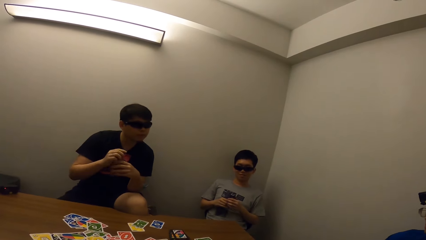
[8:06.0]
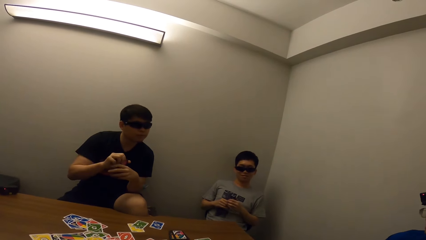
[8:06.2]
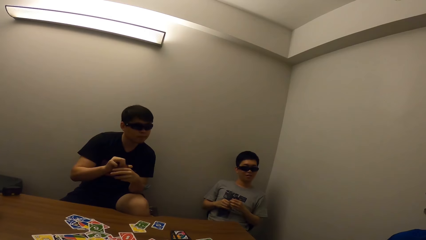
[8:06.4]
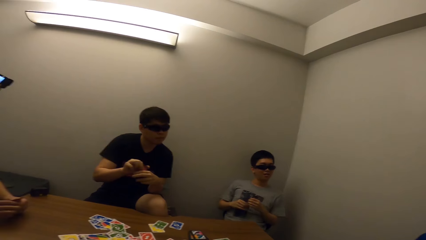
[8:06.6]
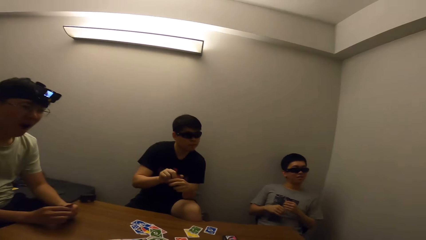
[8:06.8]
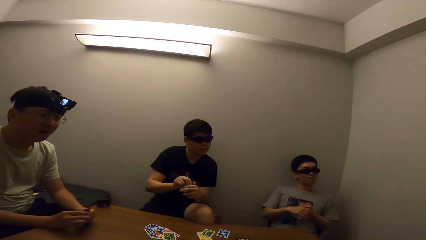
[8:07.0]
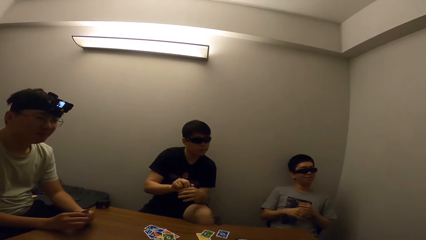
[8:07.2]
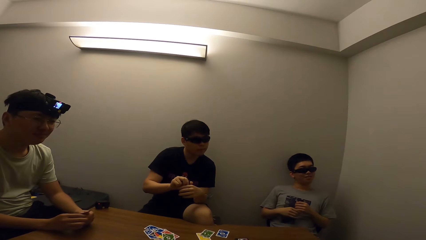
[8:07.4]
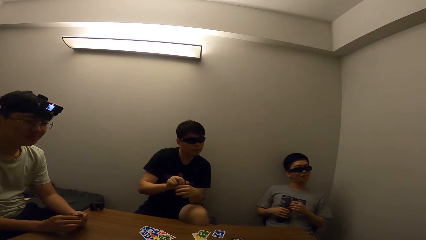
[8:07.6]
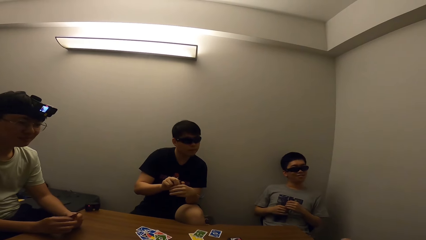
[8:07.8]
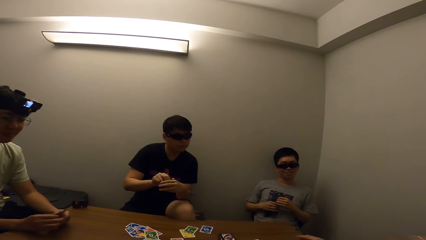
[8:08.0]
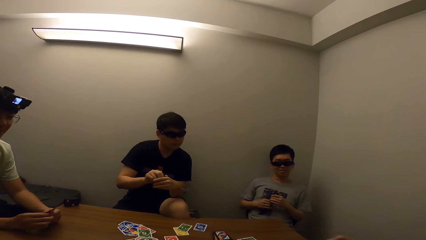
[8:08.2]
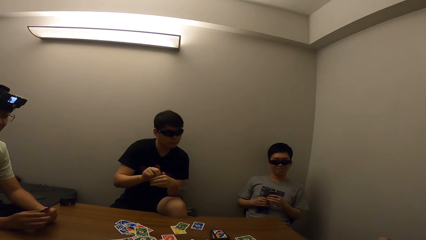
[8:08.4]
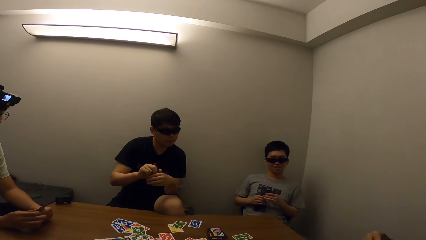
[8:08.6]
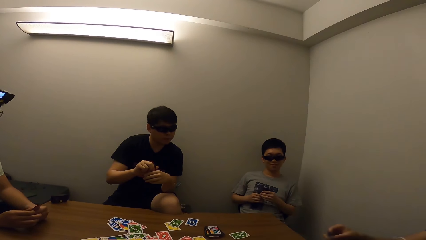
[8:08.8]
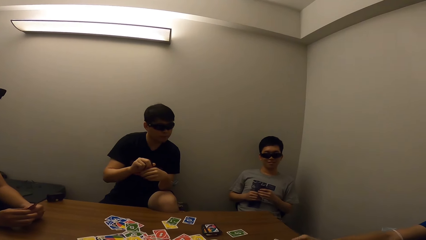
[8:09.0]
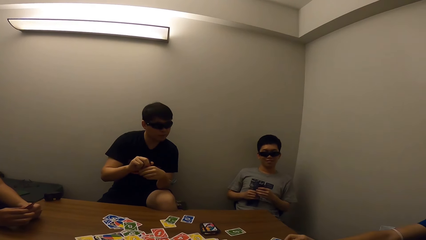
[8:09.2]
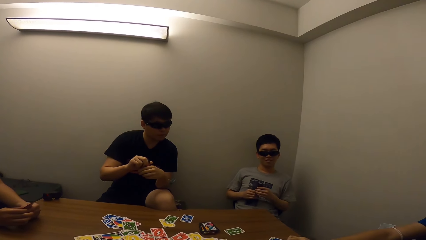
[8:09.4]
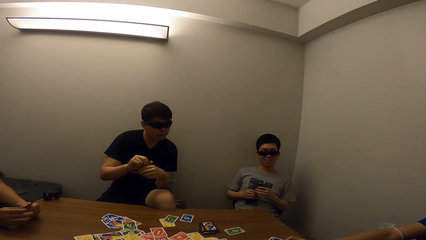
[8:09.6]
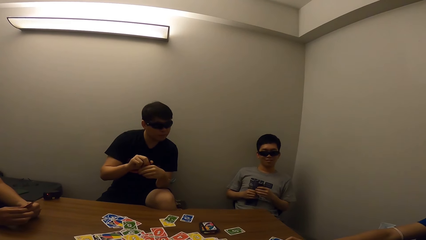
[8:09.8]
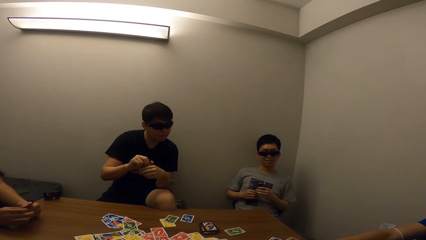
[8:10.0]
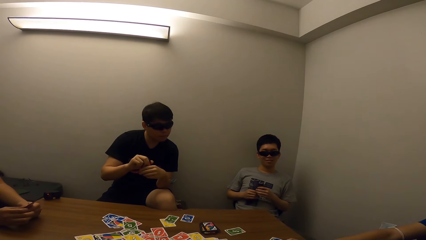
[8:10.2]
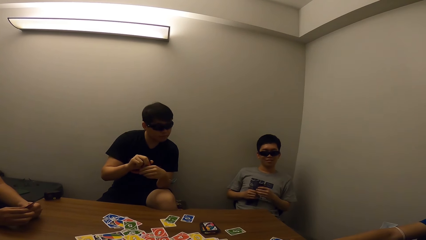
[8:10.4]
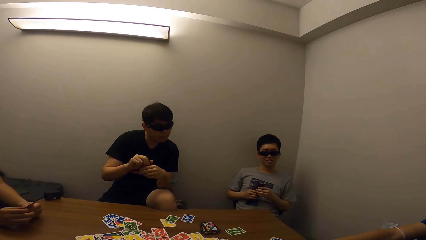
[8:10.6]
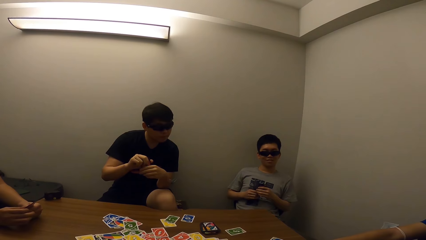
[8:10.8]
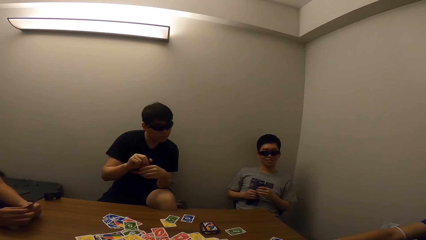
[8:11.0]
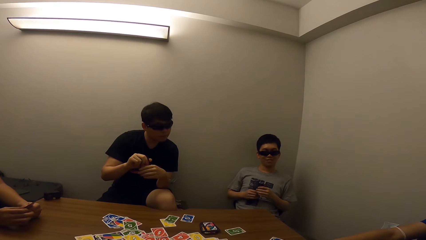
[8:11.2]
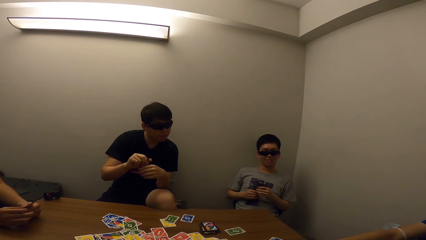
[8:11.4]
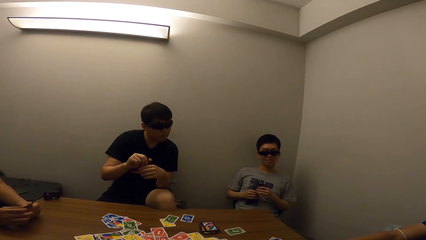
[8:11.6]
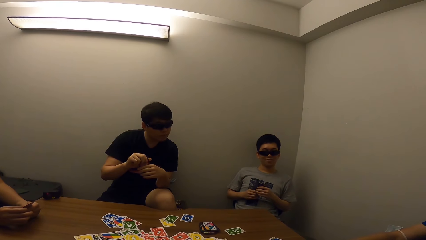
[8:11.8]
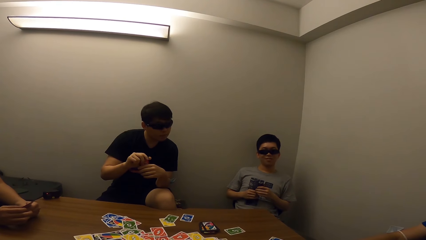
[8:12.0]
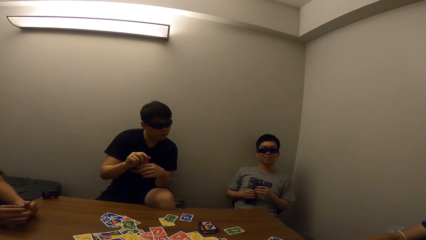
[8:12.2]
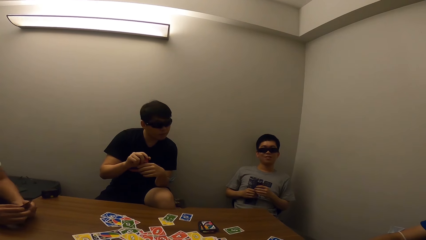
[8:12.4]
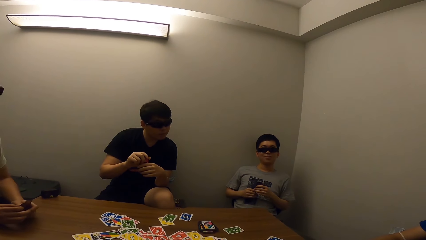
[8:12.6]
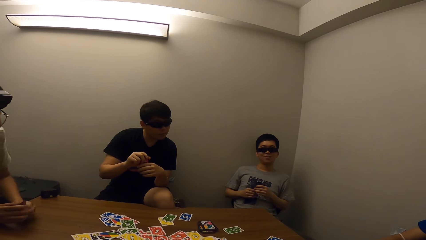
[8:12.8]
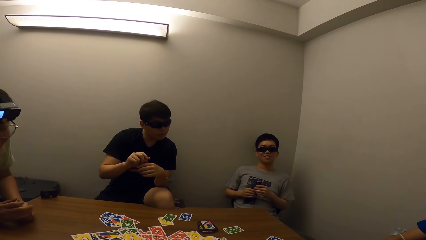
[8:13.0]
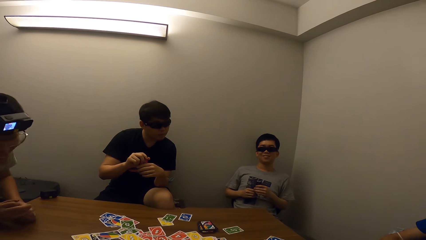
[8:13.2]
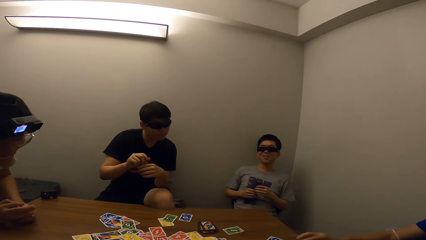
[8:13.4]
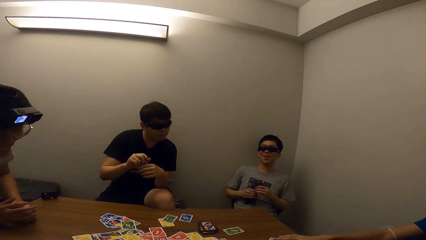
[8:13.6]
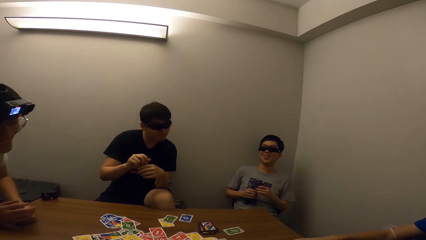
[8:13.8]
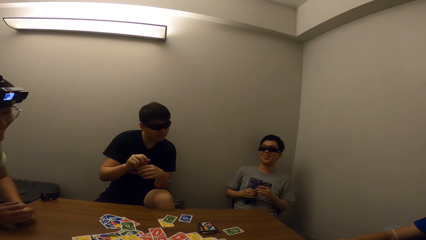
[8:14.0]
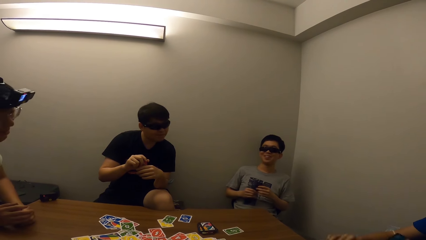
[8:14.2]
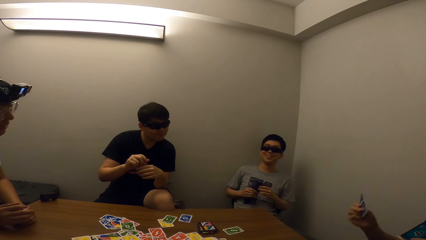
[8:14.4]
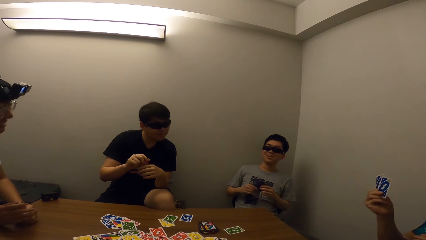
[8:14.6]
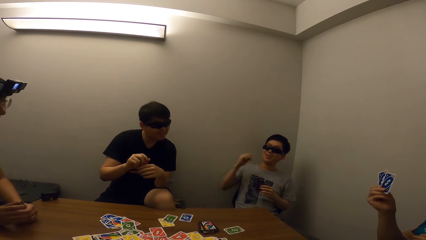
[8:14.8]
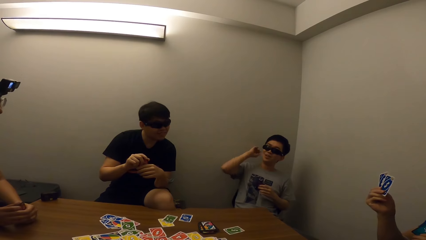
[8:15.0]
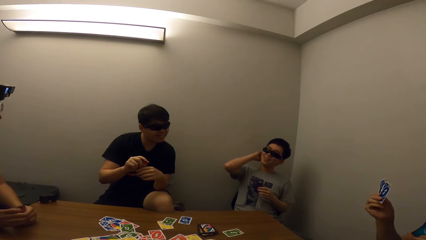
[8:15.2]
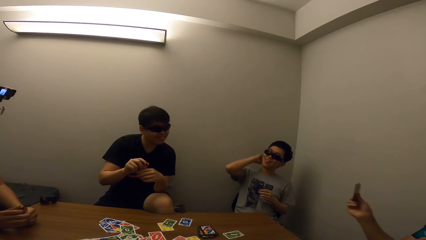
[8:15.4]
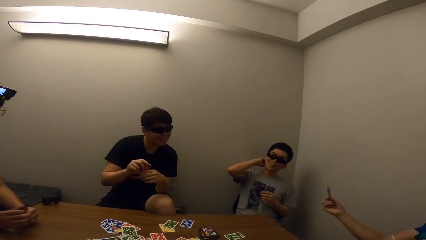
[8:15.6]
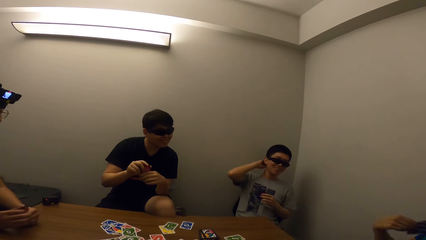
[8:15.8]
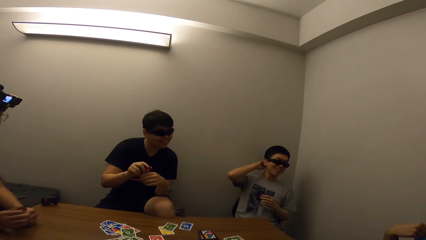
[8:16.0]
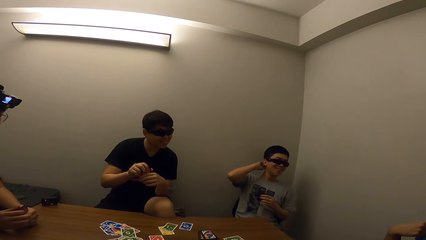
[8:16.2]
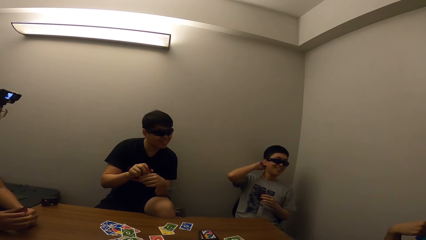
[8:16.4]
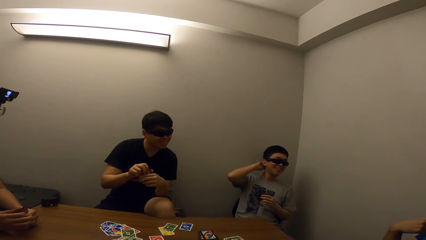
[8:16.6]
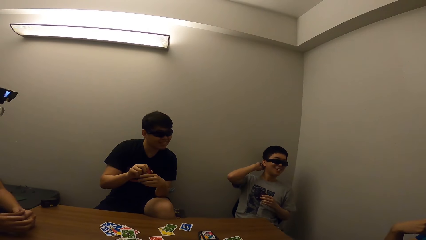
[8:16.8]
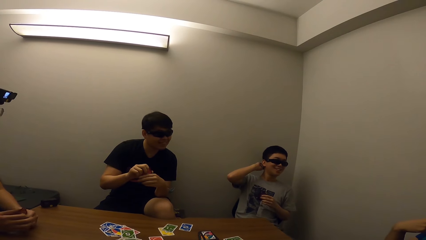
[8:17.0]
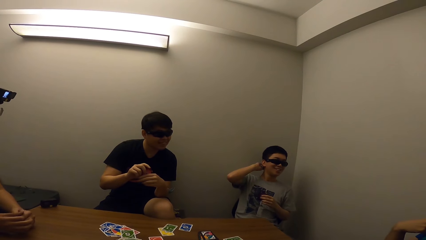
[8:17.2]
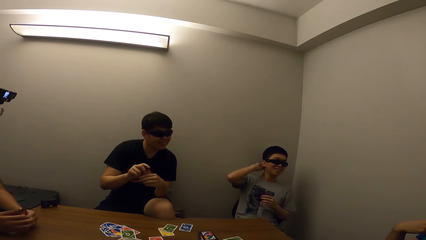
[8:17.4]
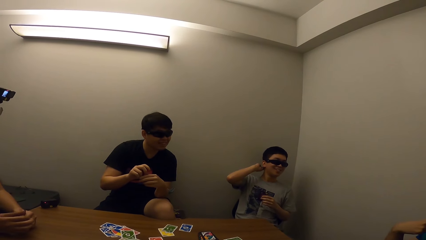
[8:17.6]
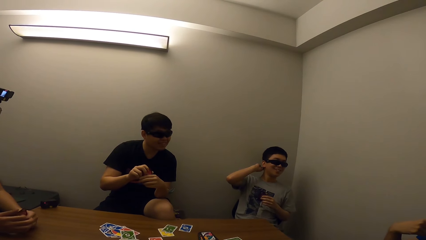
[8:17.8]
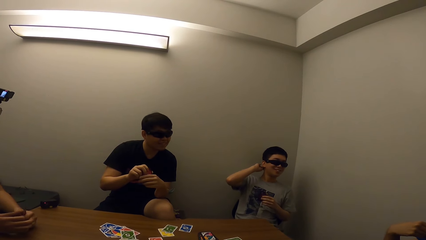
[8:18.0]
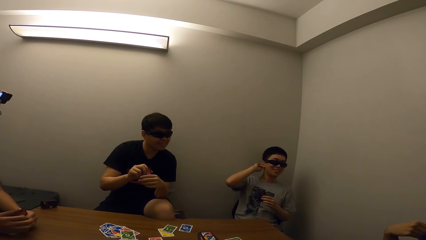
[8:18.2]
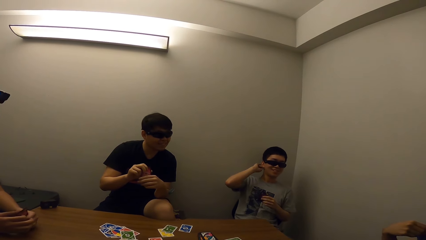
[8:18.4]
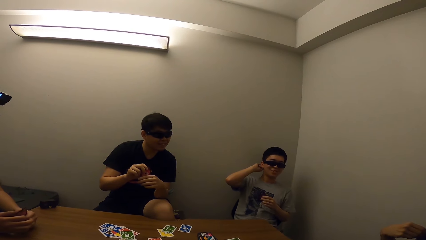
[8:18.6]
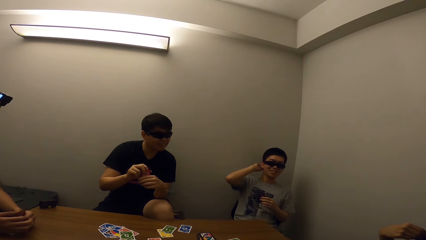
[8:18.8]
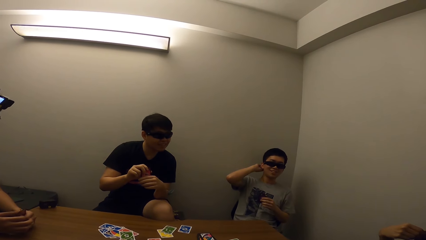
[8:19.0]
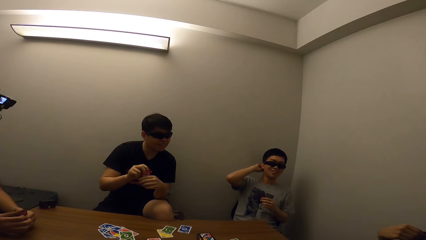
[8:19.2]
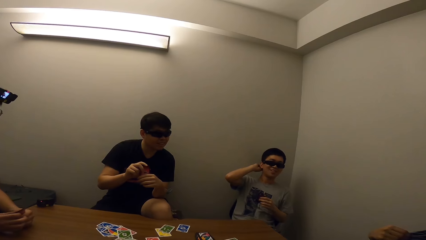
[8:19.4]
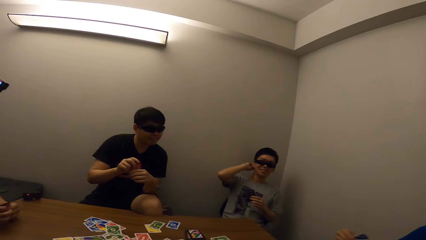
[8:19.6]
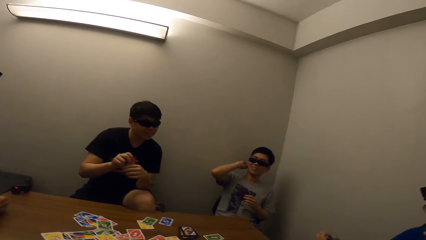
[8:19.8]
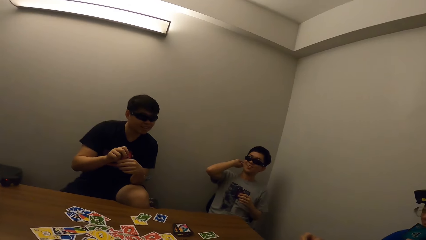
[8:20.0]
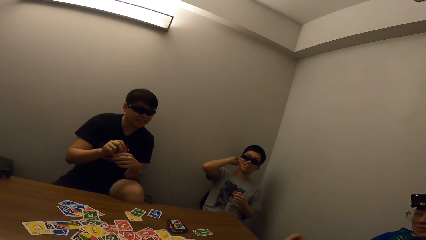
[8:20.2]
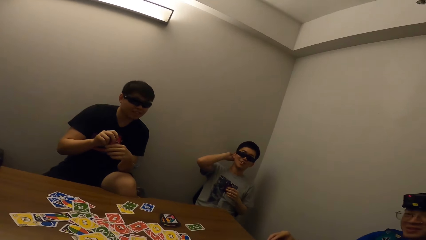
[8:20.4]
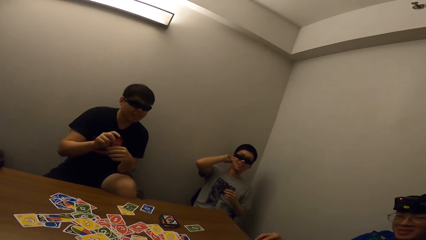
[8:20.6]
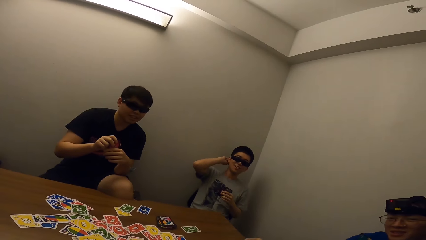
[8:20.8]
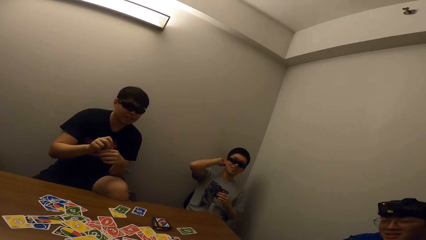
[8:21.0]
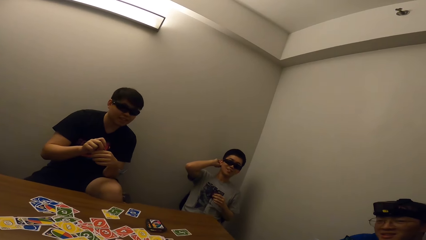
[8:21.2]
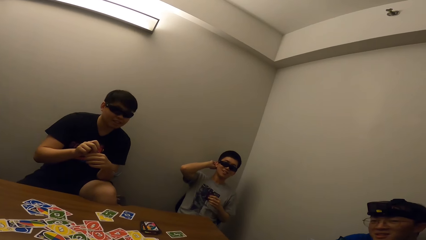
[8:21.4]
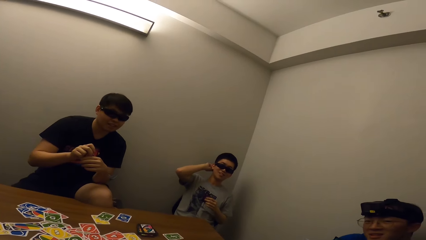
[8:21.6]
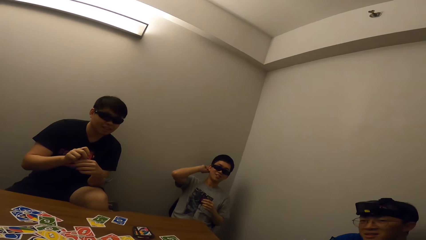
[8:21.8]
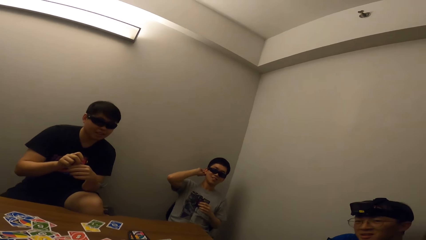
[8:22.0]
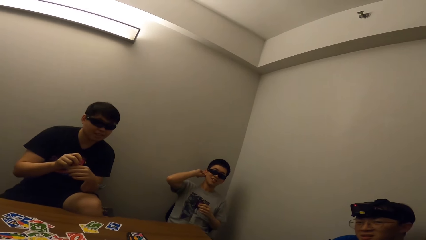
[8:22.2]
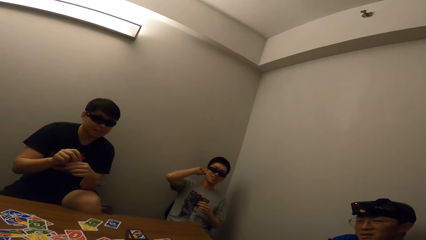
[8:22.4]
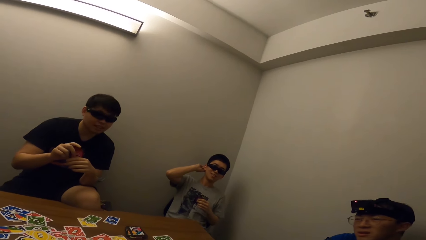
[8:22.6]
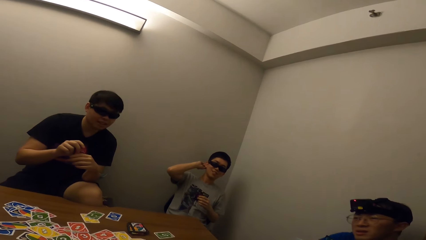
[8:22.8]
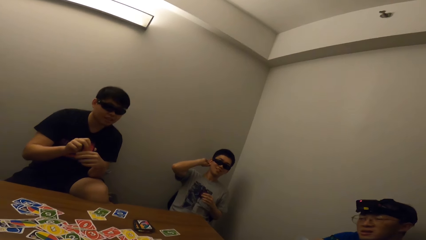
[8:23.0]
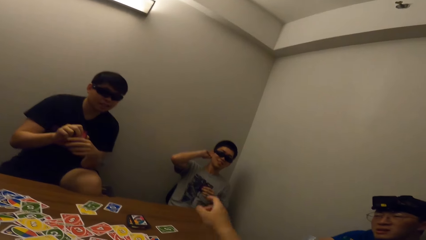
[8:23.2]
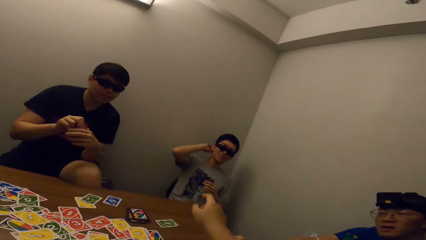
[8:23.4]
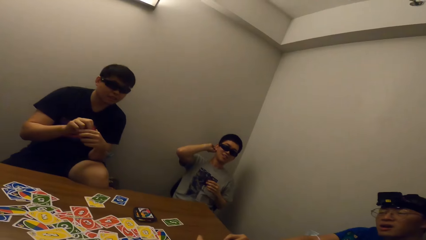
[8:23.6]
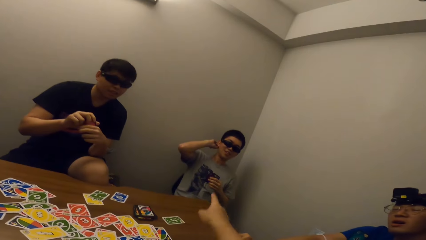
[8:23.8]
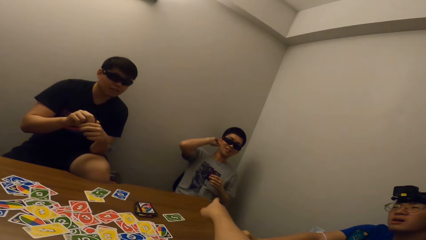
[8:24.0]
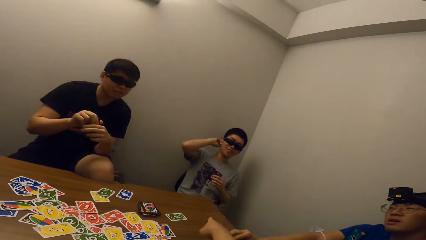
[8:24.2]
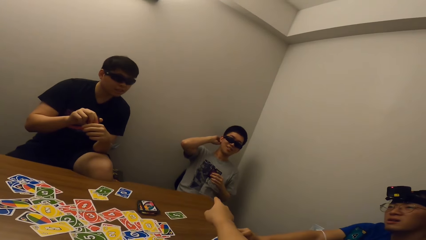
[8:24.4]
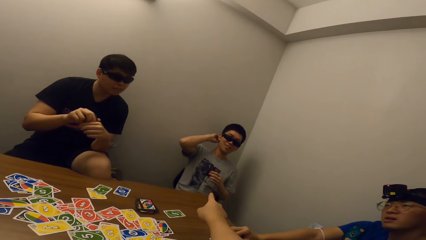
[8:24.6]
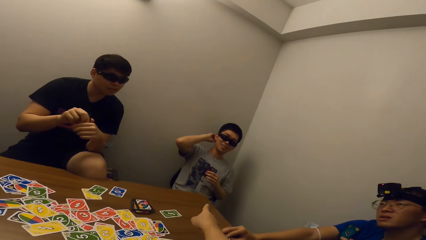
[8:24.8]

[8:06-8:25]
The camera wearer stares at a man. They stare at another man. A third man holds his cards. The camera wearer stares at the first man.
